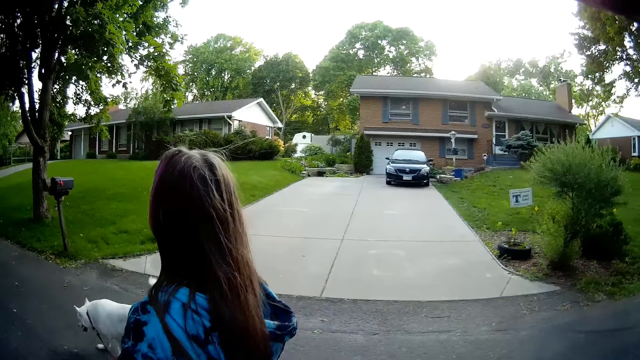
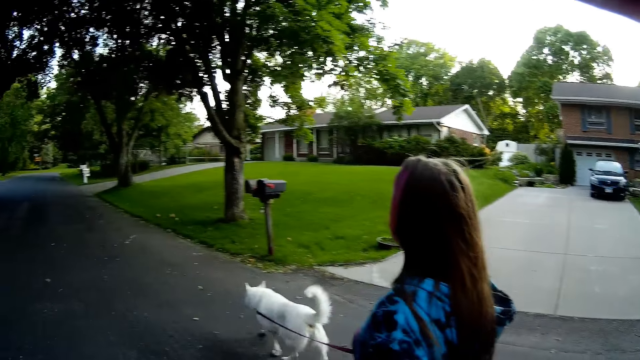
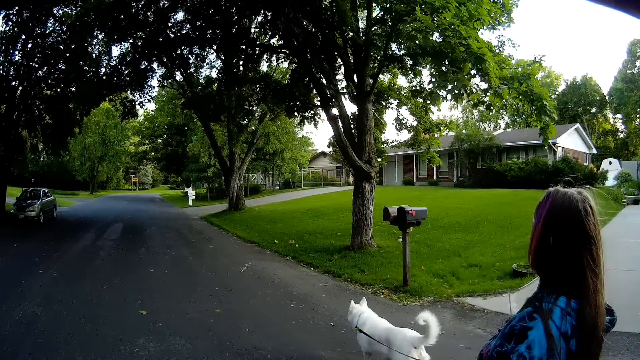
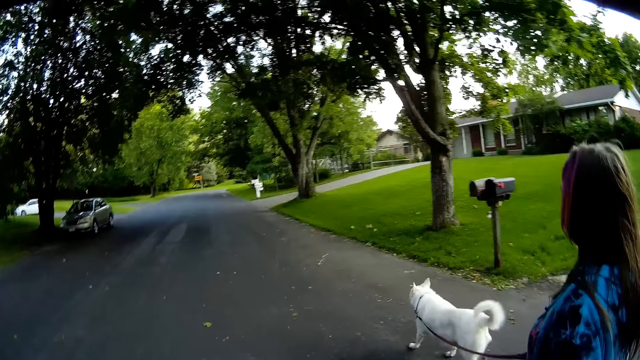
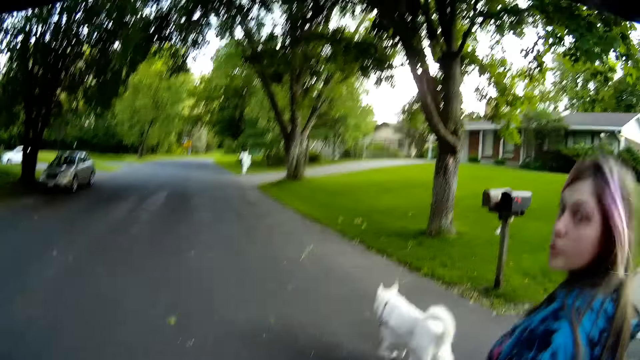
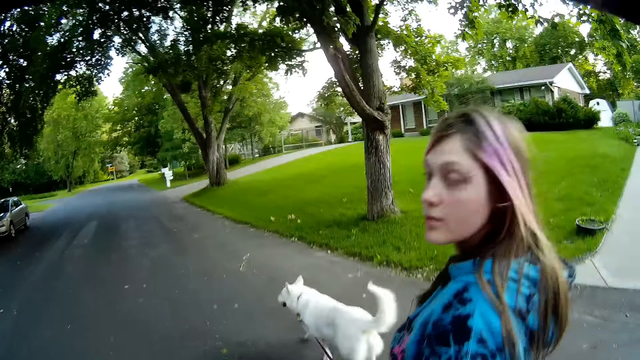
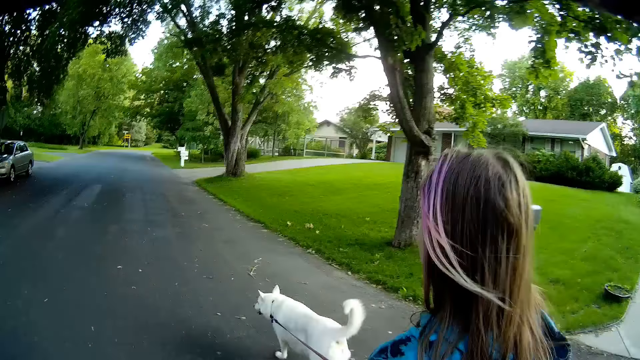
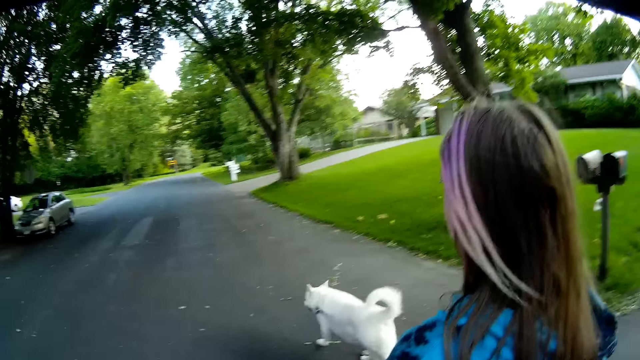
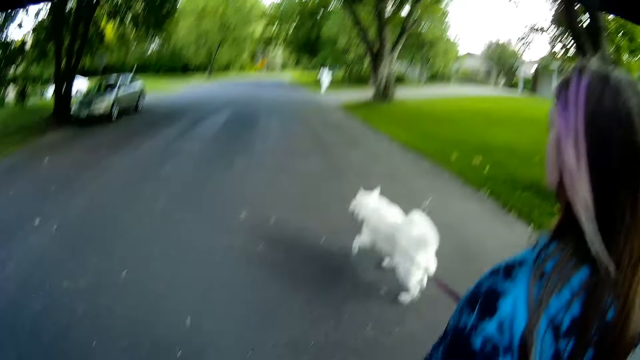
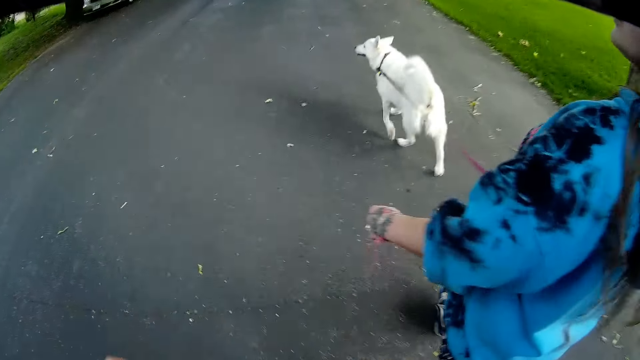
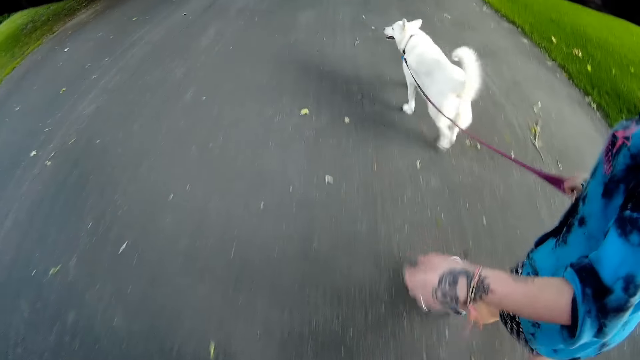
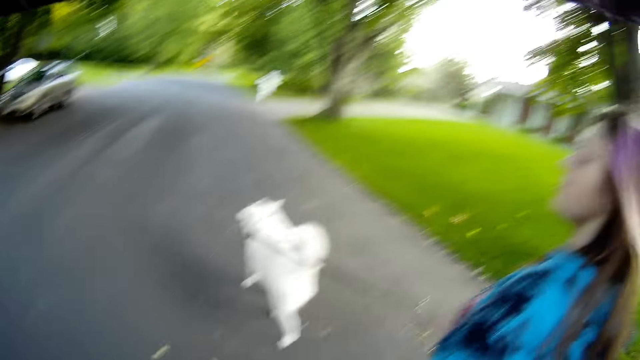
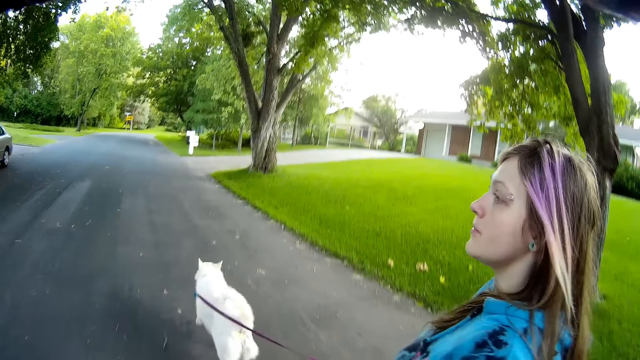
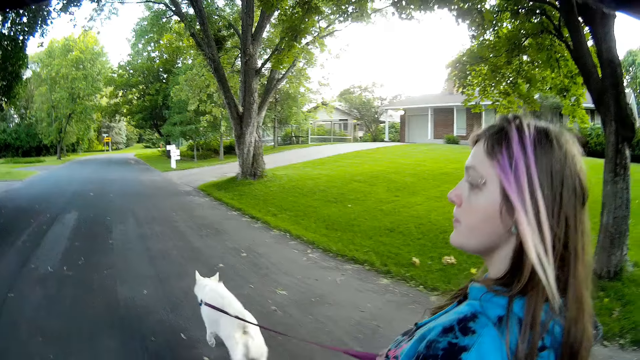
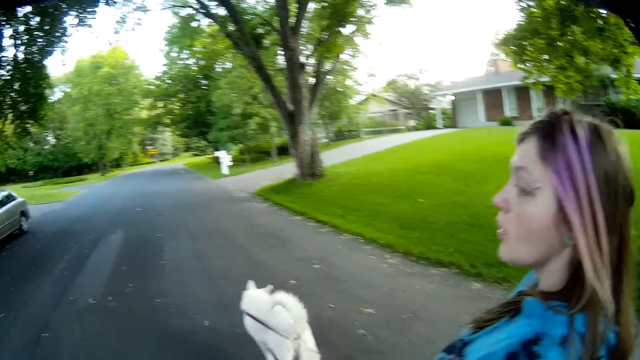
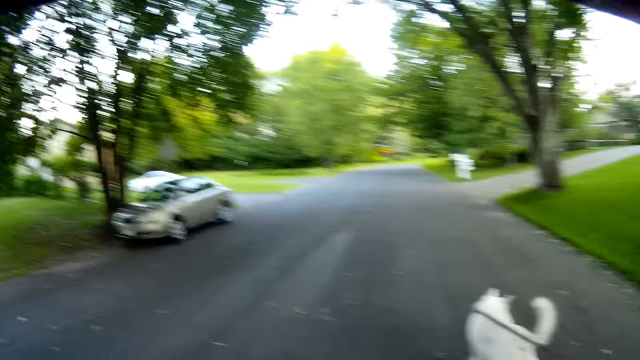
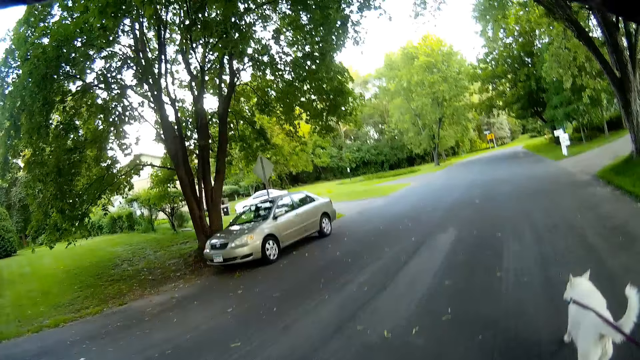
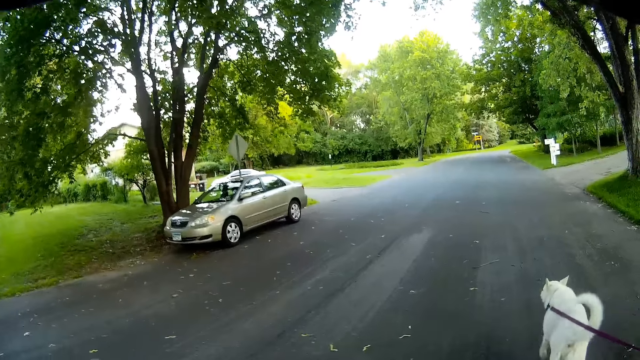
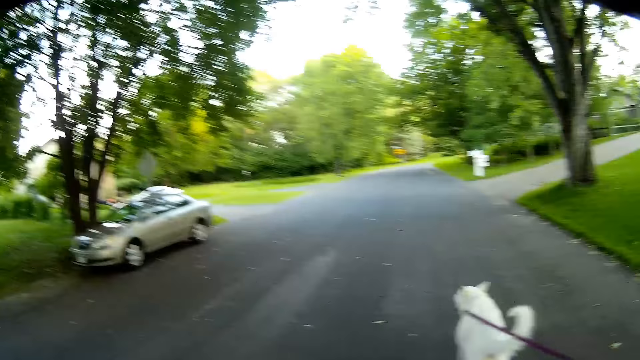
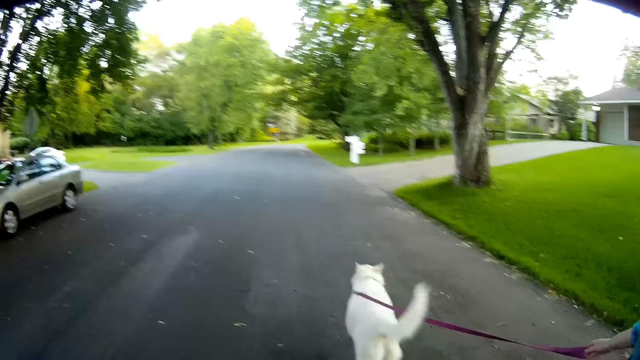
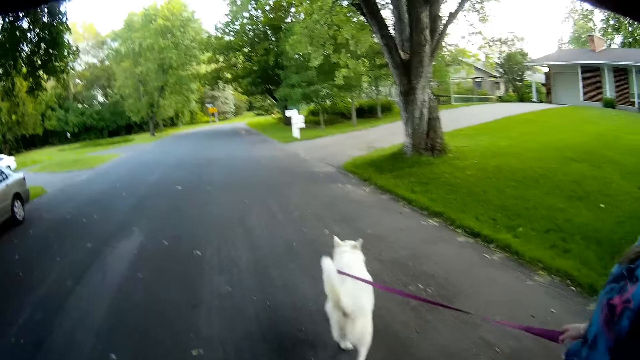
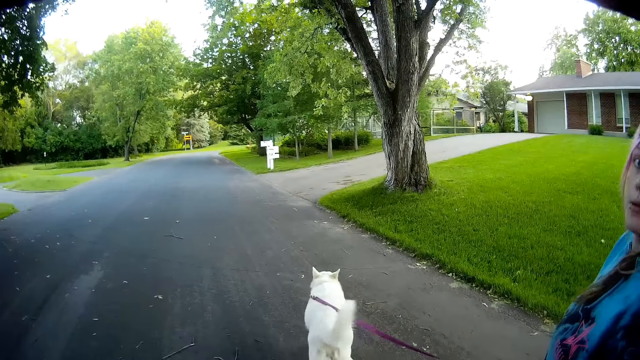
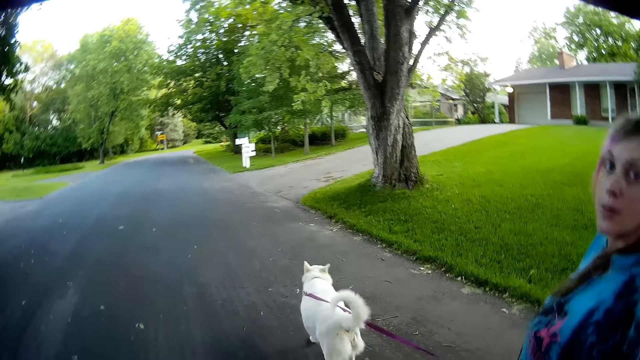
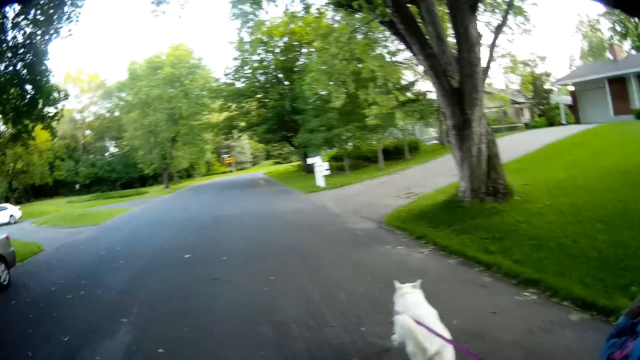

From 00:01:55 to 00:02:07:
A lady looks at the camera wearer. The lady walks the dog on the road.

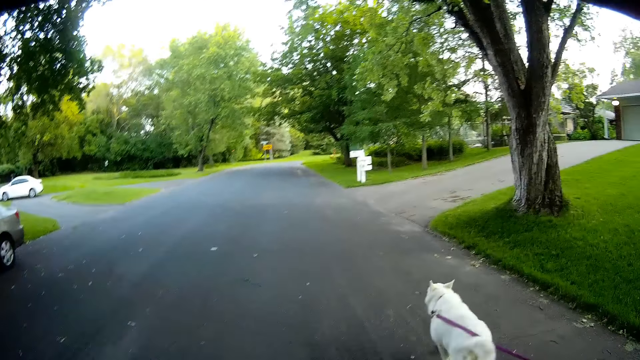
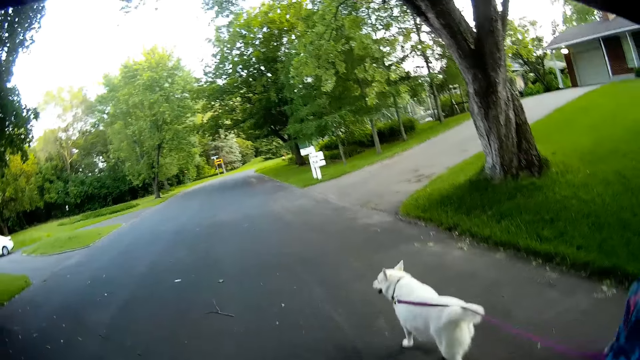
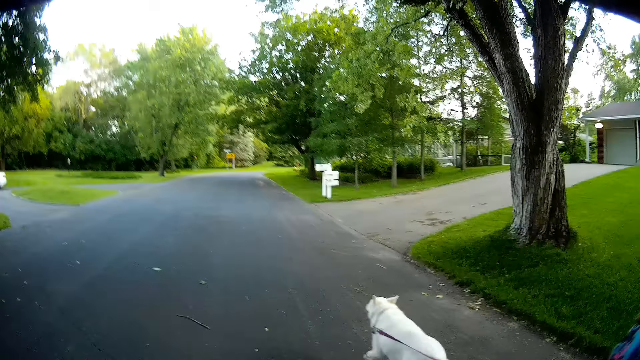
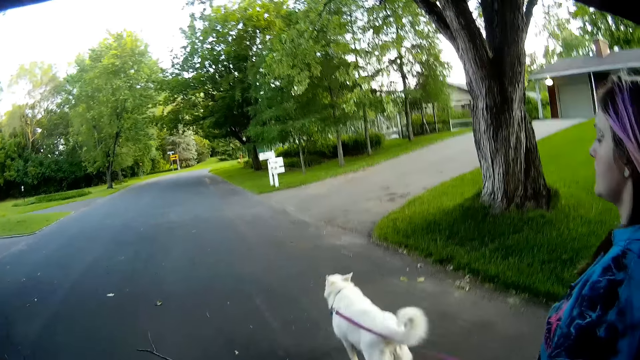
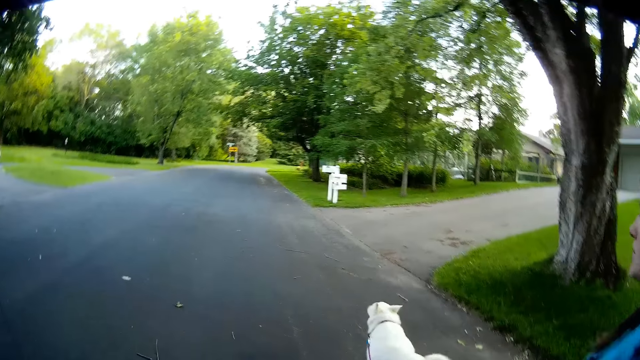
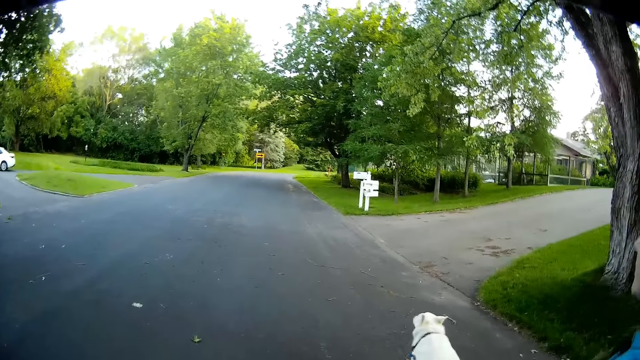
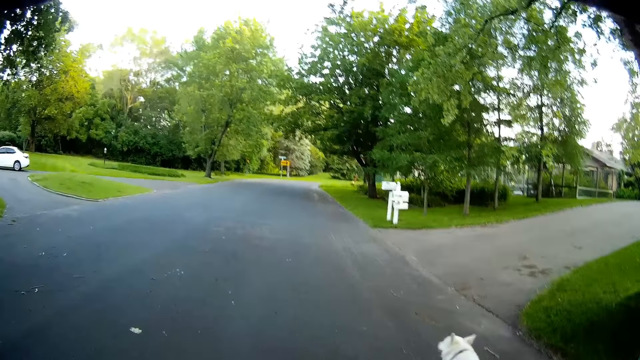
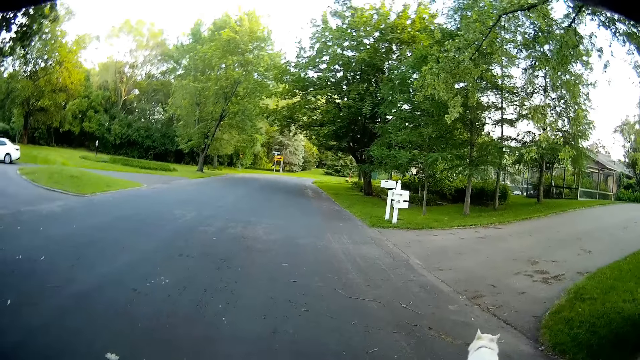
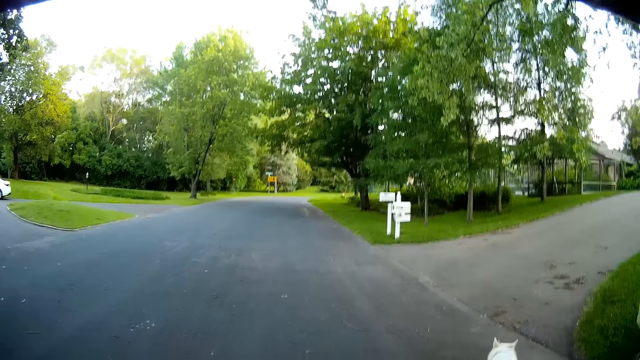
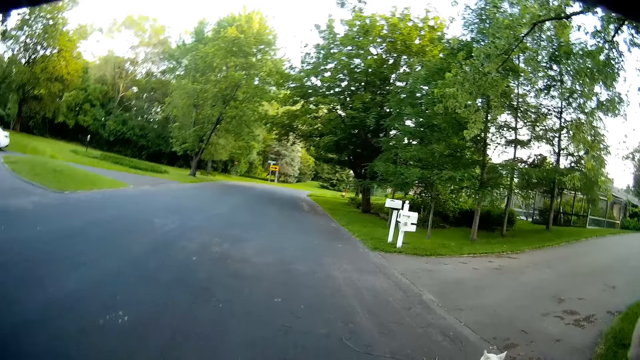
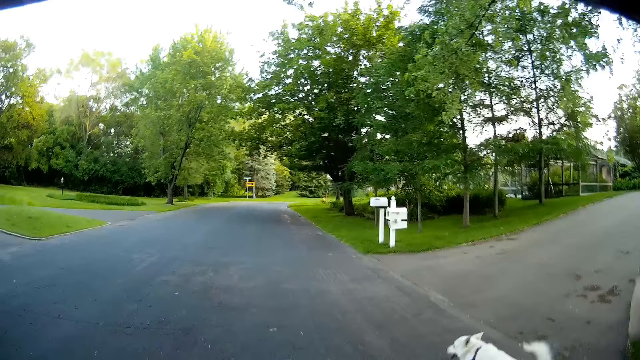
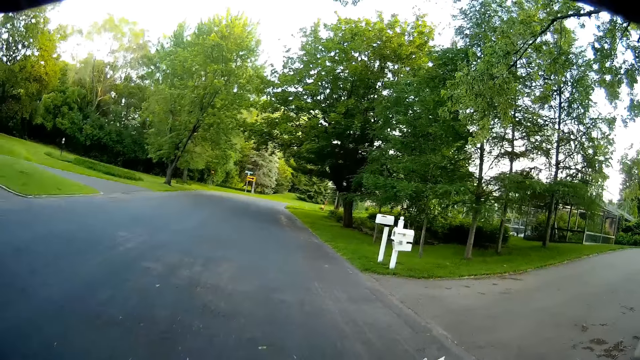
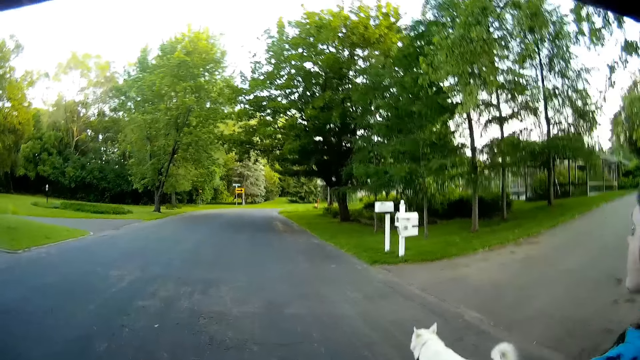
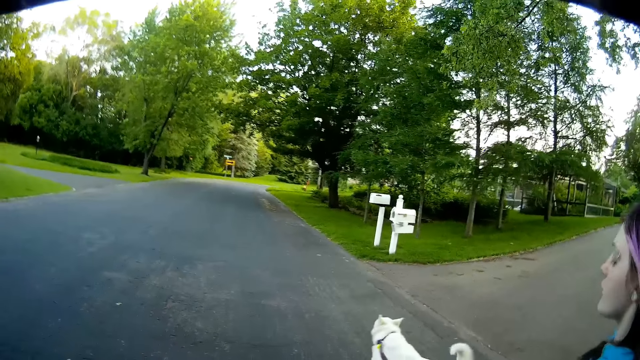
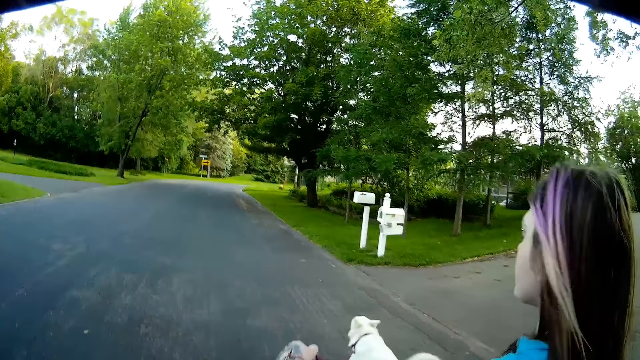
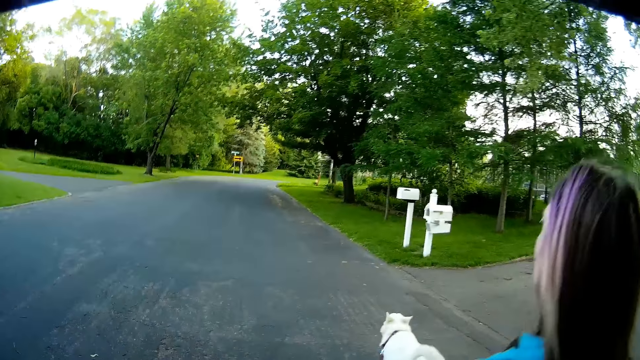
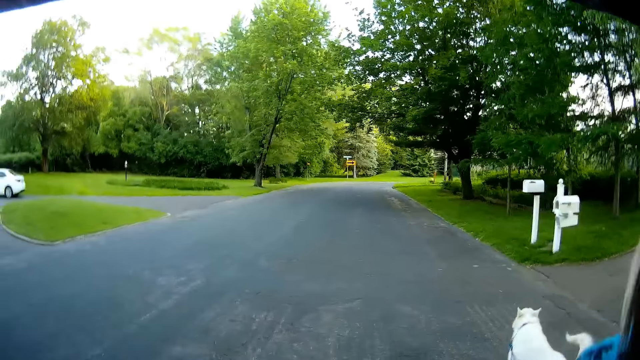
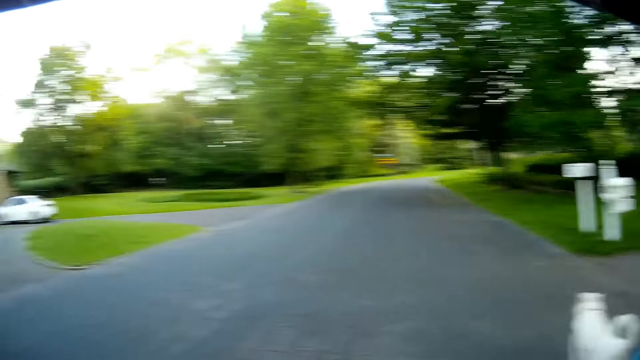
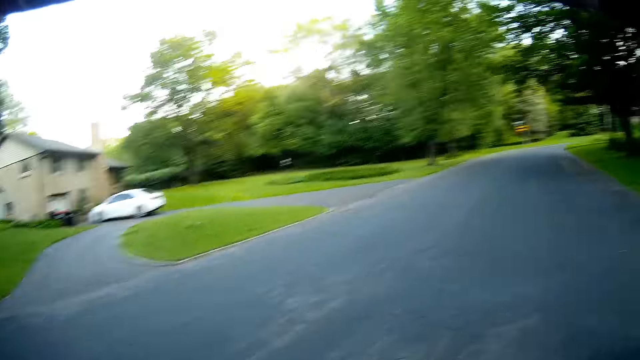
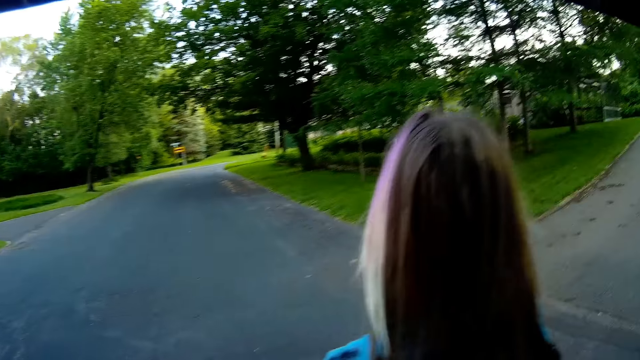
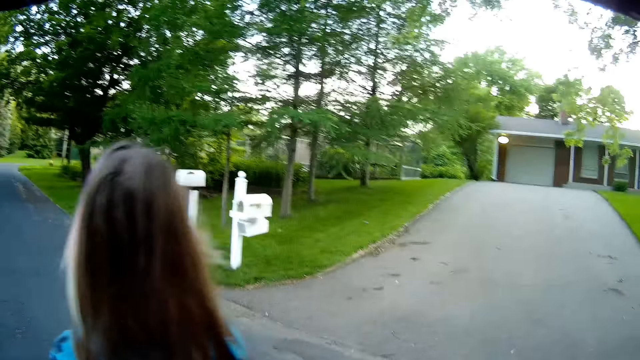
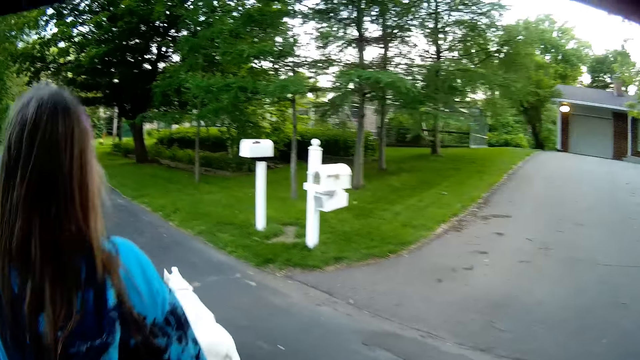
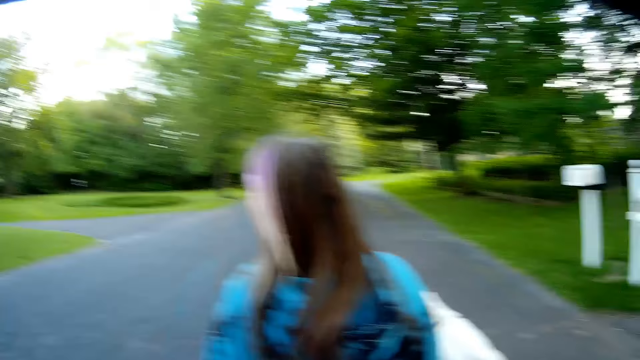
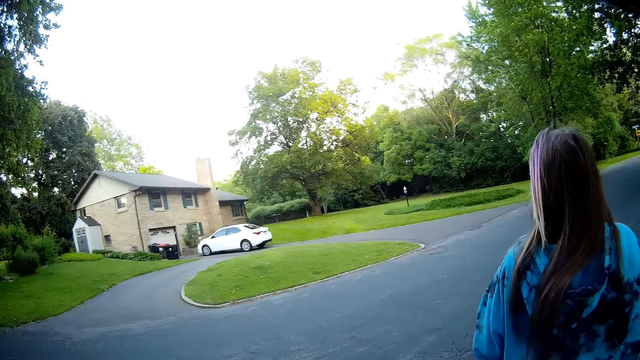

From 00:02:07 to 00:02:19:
The camera wearer starts to sing. They walk along a person on the road.
